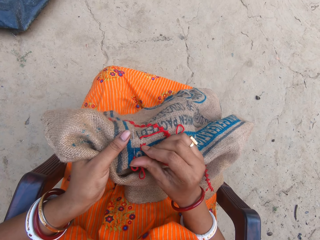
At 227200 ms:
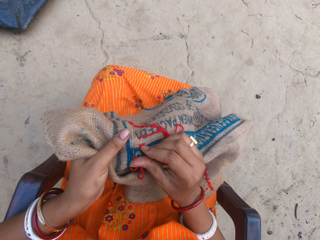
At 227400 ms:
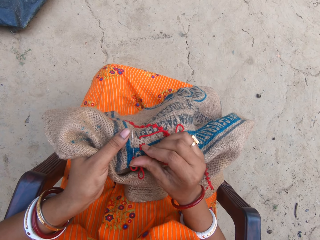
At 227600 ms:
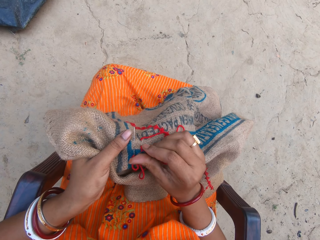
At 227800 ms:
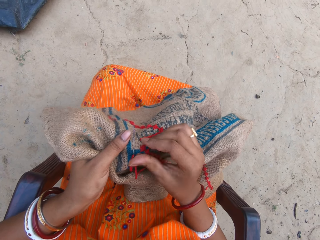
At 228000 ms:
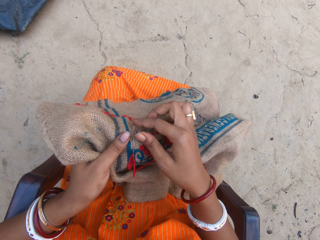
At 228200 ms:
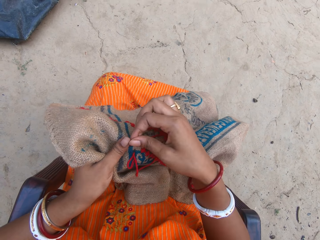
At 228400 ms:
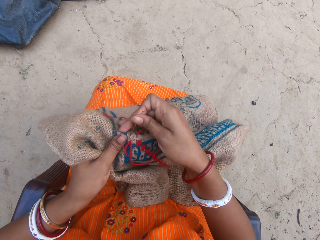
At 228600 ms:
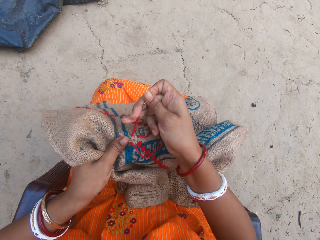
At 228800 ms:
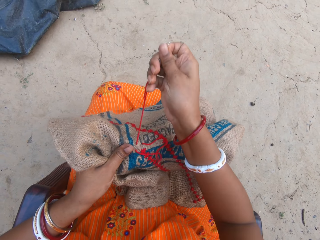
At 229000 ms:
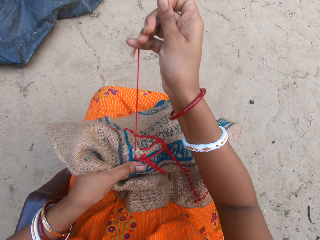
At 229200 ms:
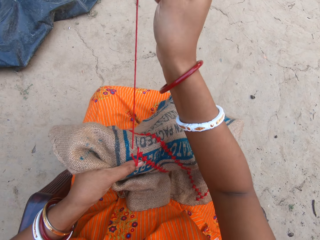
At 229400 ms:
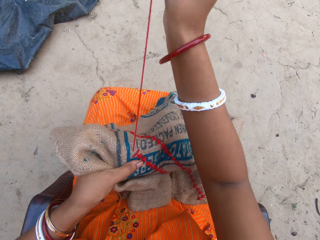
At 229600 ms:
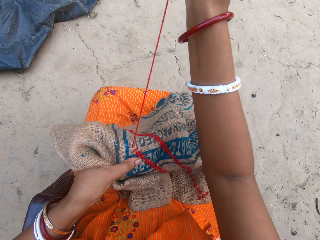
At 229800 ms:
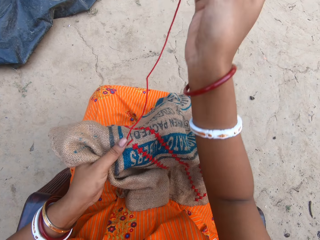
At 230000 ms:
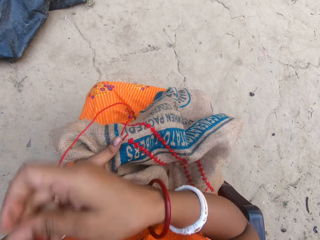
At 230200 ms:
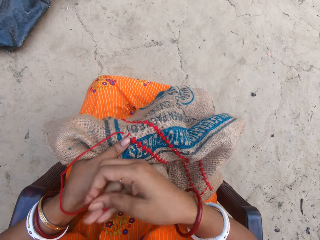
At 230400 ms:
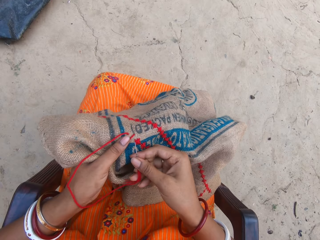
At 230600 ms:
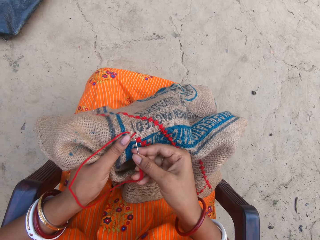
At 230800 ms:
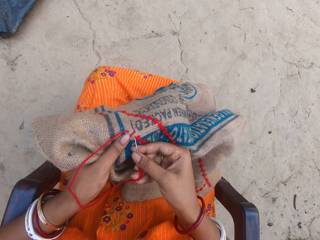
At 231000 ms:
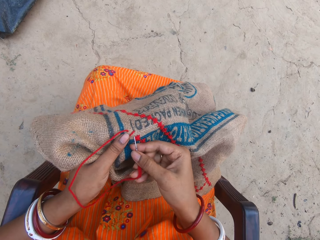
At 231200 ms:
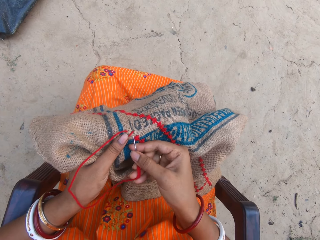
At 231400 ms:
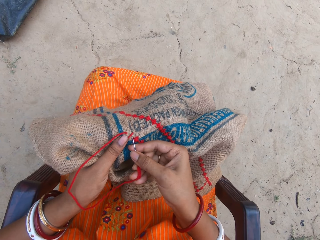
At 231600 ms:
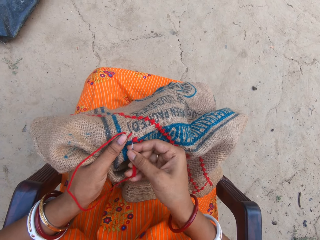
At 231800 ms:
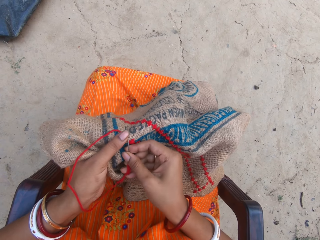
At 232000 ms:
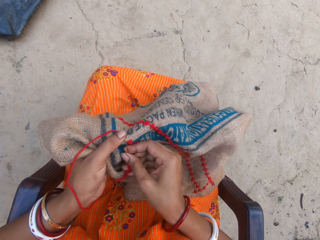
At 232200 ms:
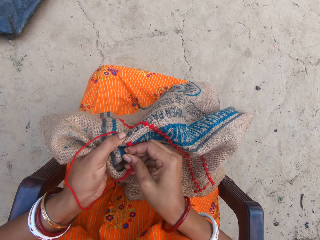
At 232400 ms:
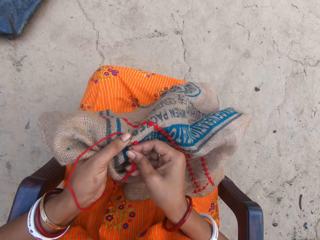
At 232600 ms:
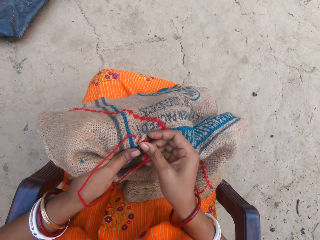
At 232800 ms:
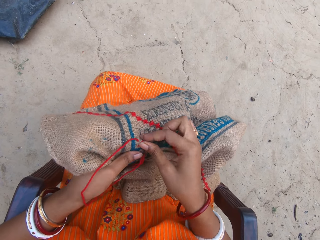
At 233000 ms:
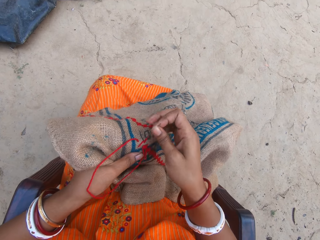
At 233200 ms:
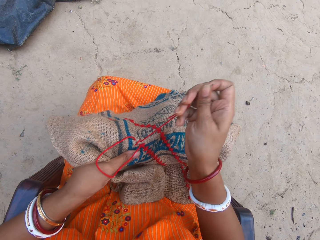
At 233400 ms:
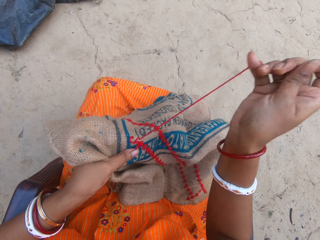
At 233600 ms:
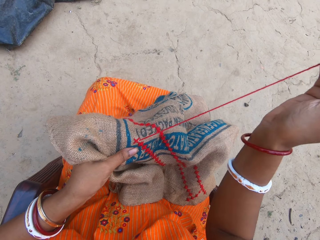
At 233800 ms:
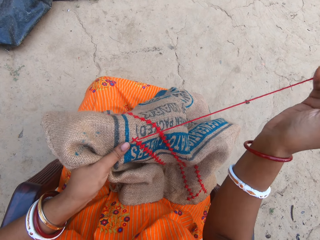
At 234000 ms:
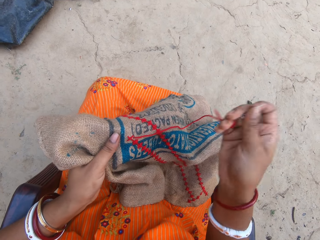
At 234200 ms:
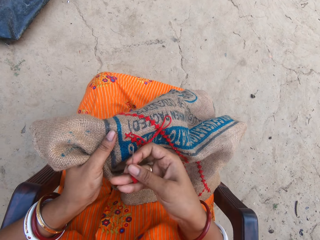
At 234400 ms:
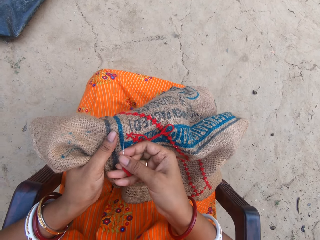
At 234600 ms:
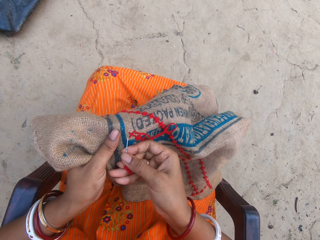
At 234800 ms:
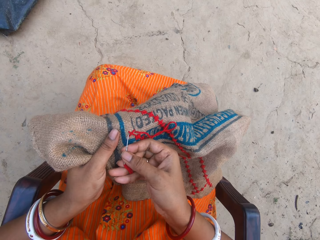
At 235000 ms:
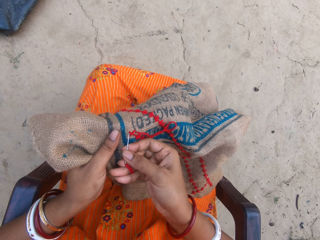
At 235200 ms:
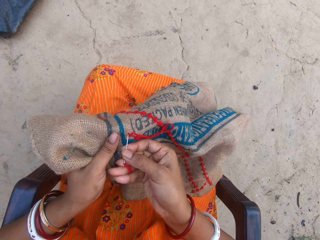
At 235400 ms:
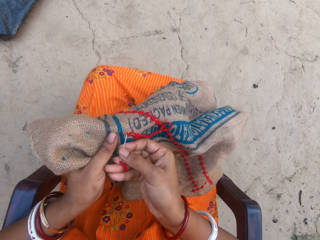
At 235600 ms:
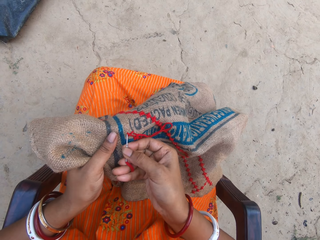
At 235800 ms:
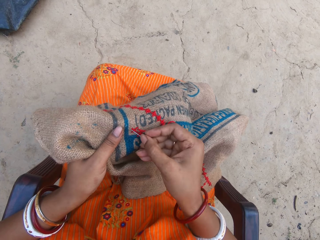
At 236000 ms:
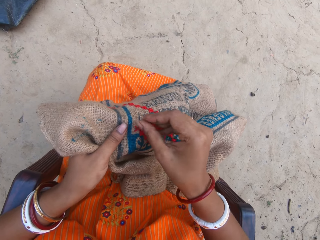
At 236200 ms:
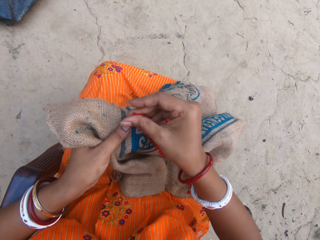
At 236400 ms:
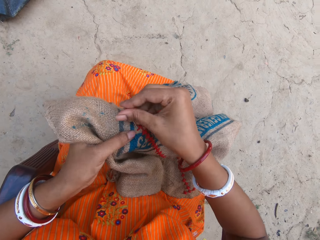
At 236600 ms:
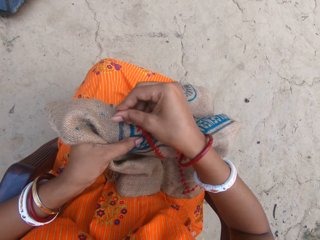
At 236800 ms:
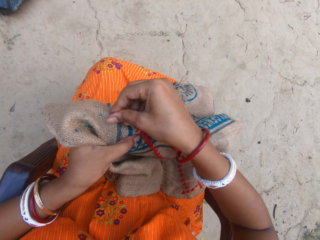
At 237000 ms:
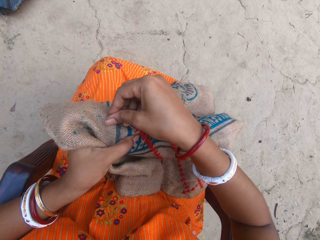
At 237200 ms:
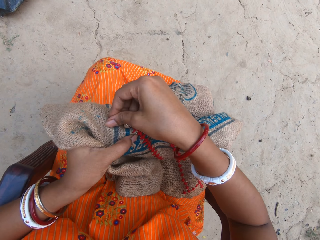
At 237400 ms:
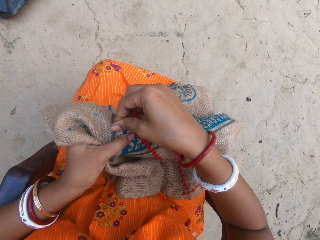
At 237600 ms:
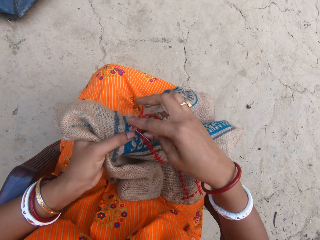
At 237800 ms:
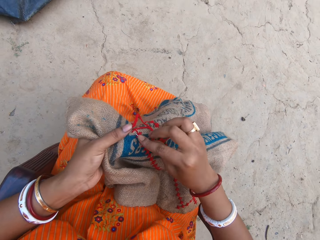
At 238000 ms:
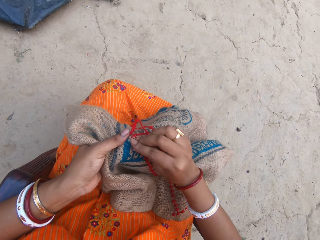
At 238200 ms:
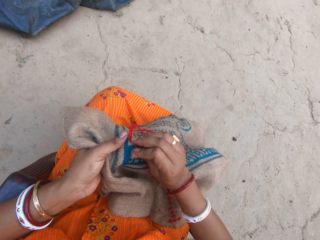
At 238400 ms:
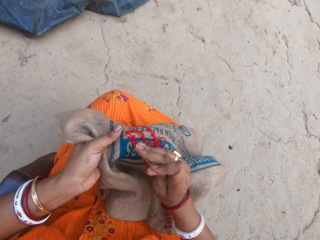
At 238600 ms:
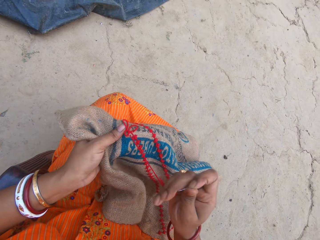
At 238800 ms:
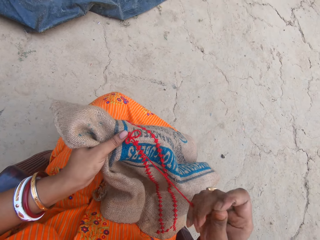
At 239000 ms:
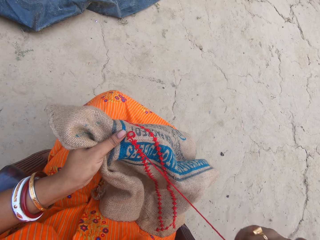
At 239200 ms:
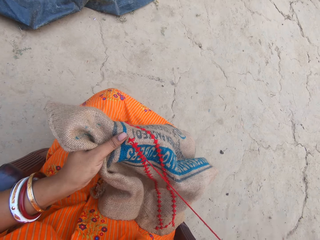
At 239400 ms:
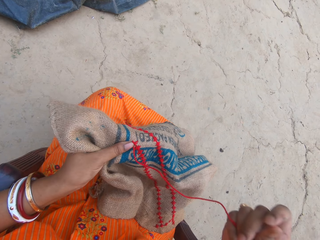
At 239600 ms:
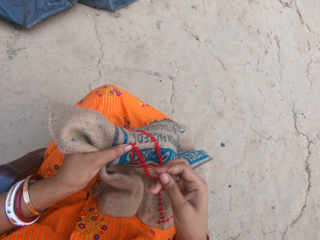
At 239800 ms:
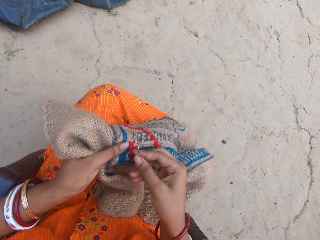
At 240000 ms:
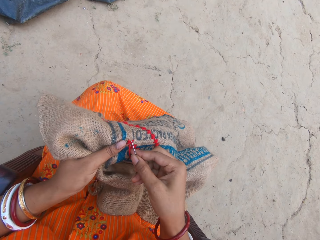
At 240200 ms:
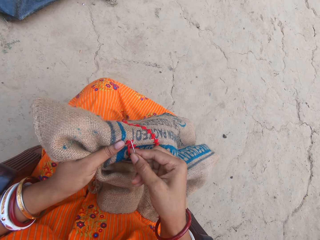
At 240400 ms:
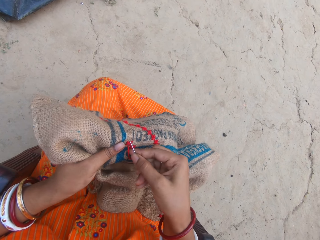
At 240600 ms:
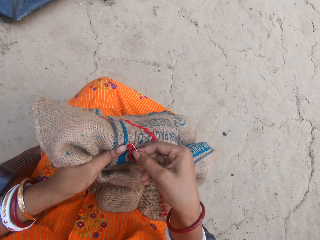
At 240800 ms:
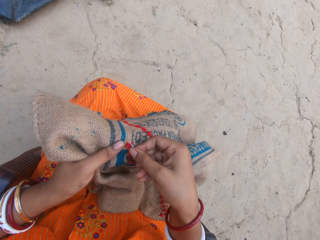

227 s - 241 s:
The camera wearer pulls a thread. They knit a sack. They pull the thread. They knit the sack. They pull the thread. They knit the sack.

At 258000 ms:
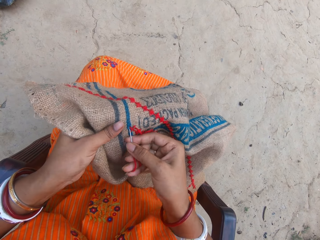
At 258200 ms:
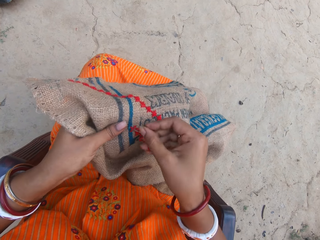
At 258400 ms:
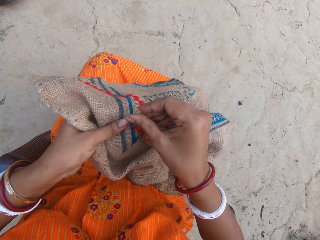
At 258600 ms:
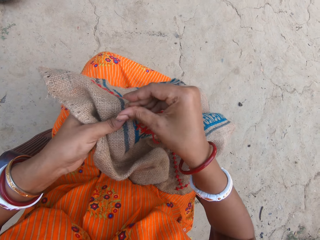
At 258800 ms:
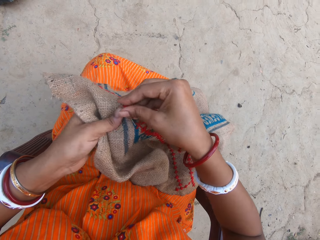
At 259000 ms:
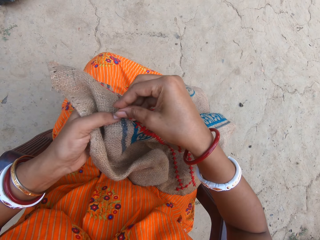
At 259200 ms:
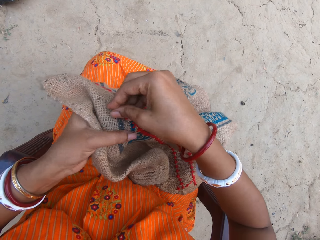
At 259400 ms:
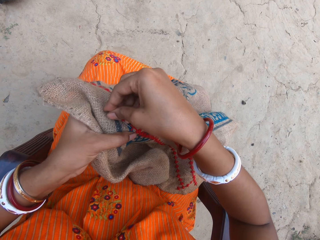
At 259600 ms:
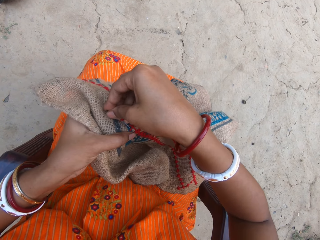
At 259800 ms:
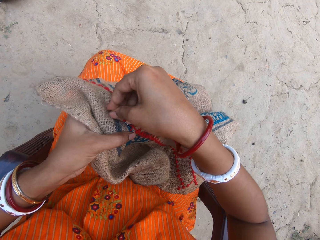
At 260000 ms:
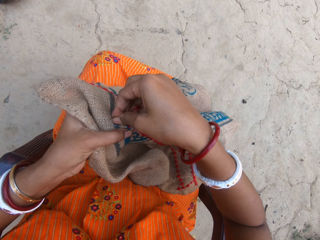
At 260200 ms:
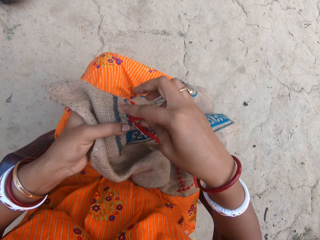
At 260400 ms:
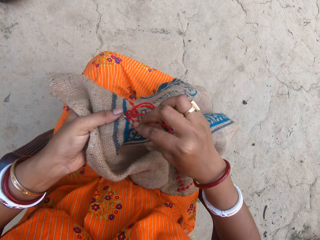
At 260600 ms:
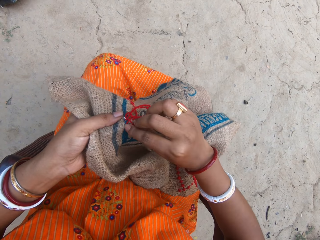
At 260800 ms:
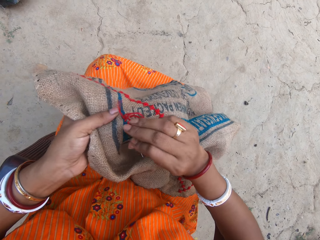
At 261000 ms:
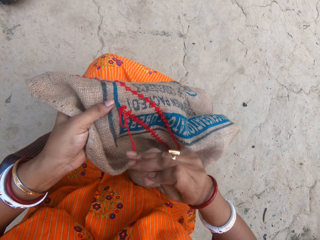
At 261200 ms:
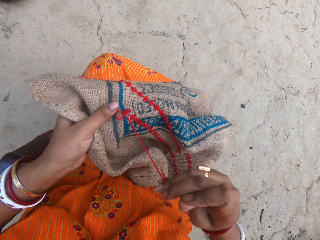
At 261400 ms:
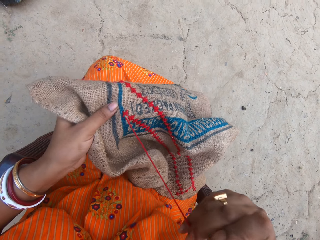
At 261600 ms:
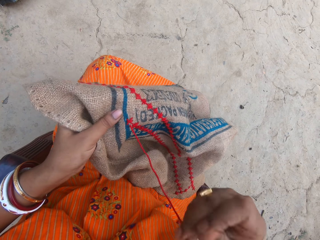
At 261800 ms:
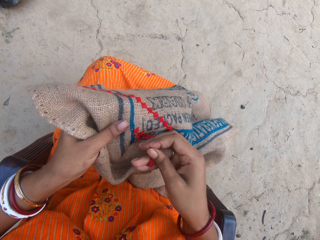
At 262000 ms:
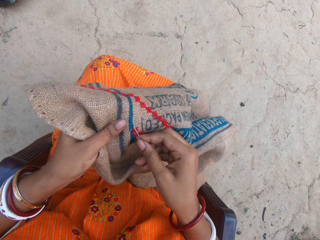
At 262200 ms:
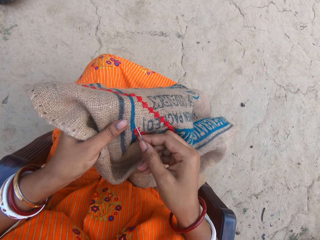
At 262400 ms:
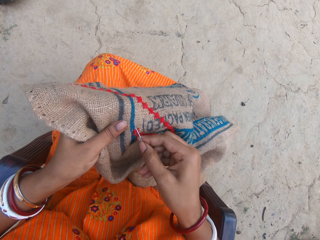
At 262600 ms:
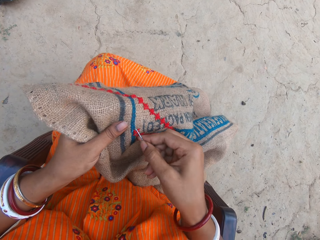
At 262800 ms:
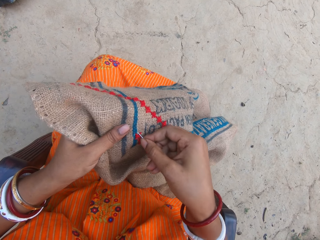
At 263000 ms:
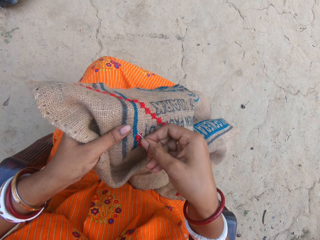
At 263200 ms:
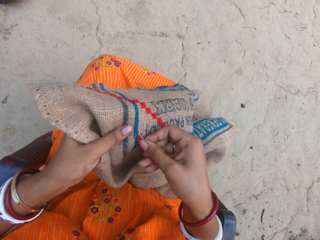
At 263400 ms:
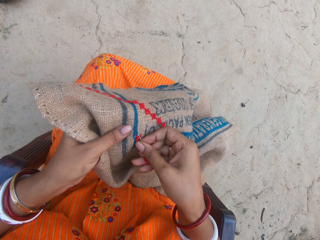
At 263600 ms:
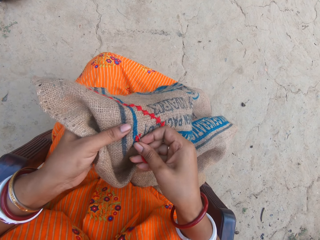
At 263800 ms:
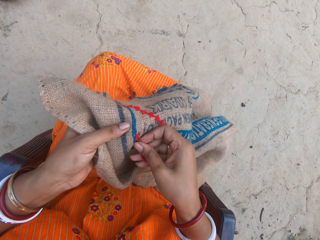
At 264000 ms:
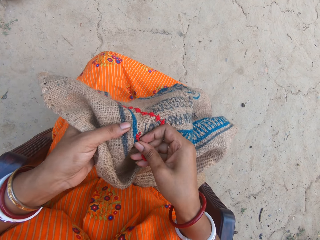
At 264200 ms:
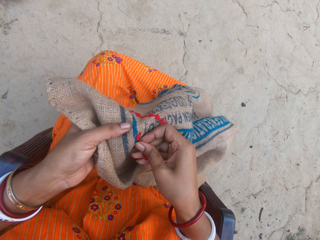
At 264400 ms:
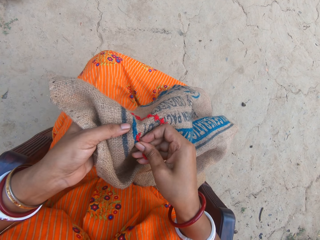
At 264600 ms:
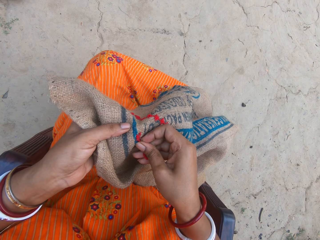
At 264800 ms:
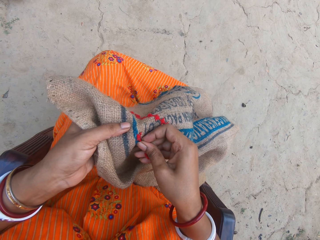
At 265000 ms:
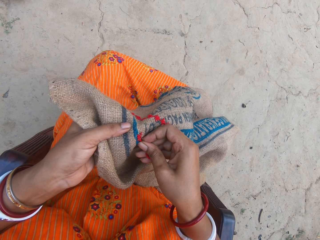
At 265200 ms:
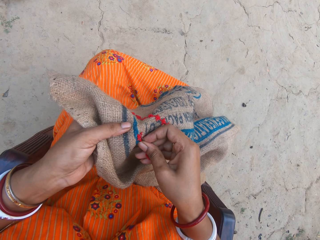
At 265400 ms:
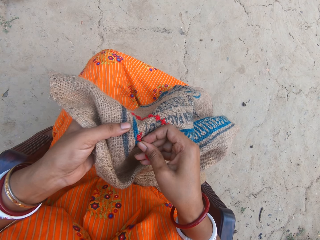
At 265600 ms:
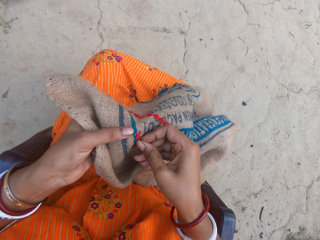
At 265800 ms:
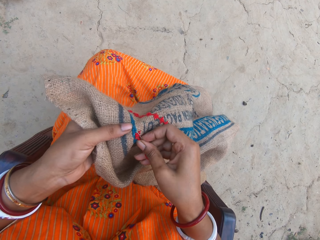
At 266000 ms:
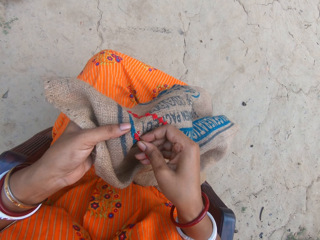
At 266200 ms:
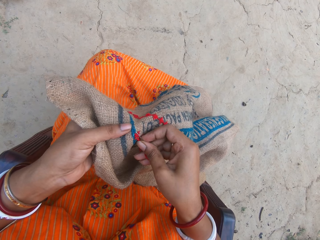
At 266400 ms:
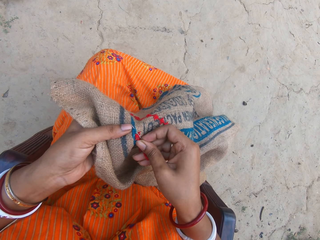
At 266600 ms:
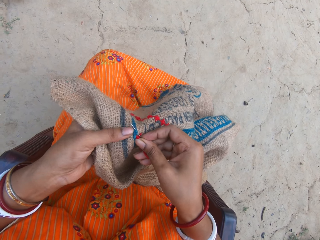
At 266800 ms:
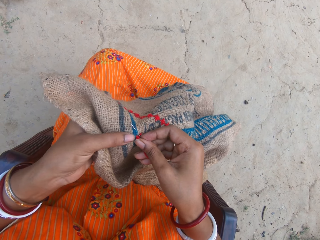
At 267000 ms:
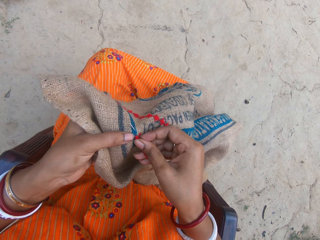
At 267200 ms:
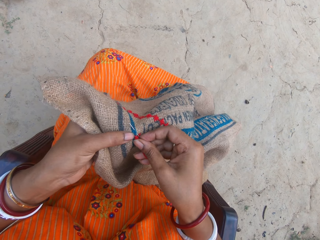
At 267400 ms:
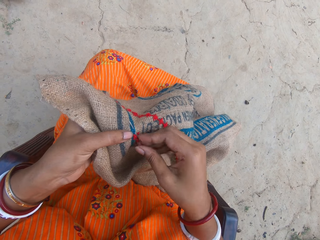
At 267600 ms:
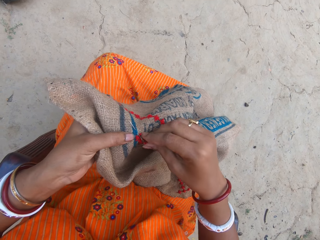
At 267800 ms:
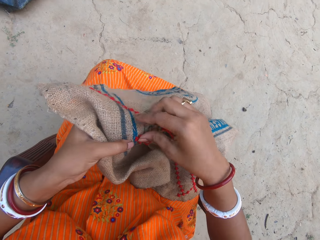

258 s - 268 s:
The camera wearer knits a sack. They pull a thread. They knit the sack.
